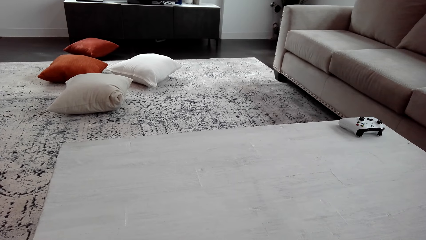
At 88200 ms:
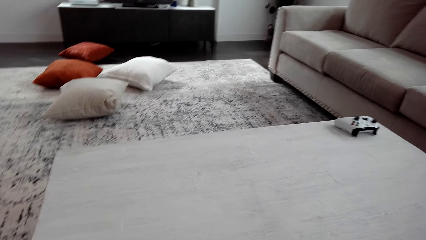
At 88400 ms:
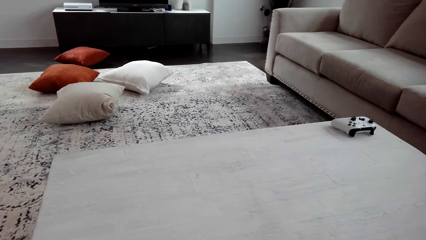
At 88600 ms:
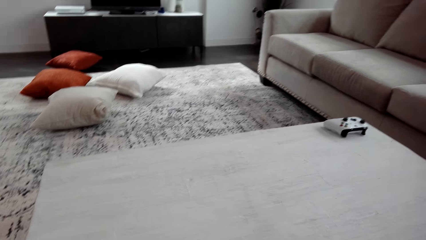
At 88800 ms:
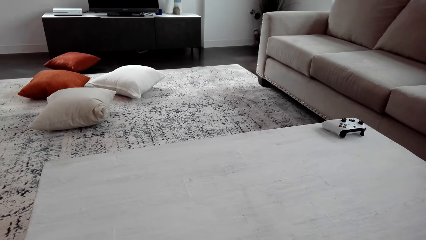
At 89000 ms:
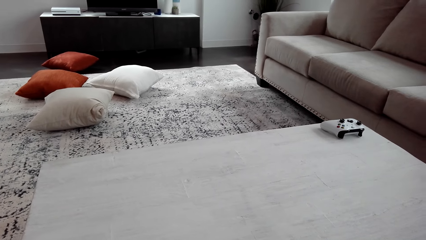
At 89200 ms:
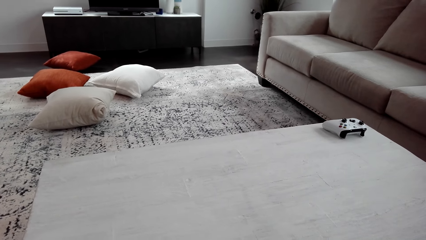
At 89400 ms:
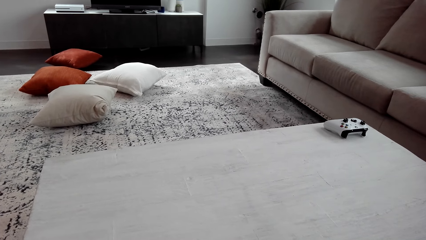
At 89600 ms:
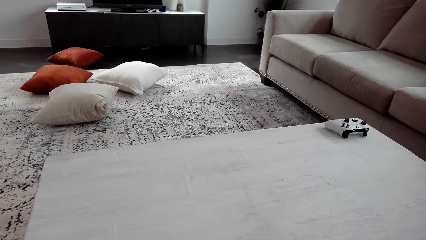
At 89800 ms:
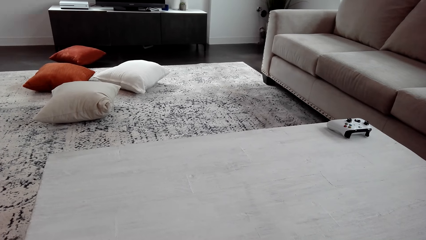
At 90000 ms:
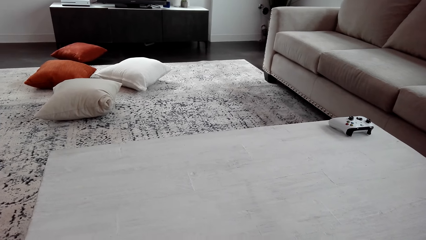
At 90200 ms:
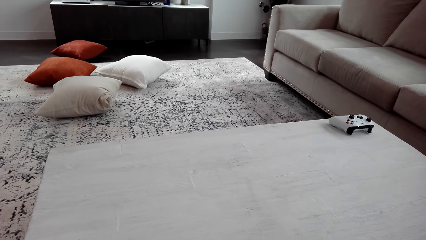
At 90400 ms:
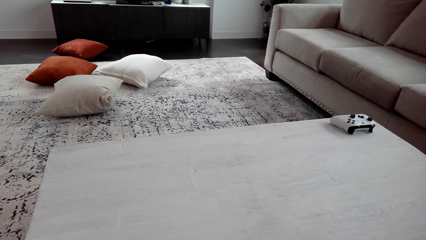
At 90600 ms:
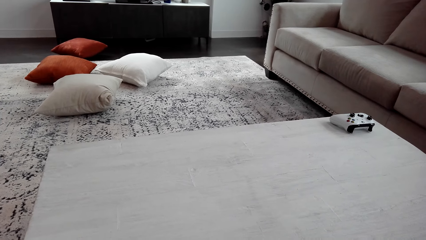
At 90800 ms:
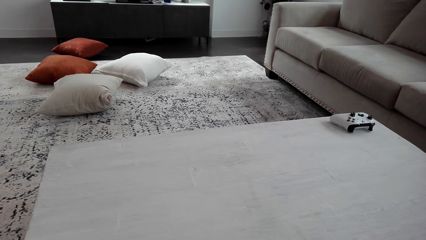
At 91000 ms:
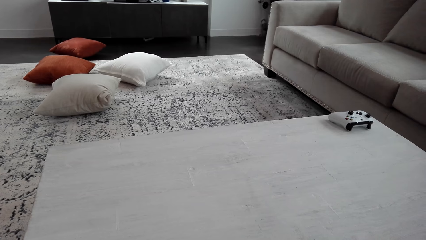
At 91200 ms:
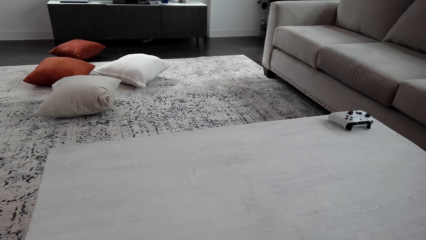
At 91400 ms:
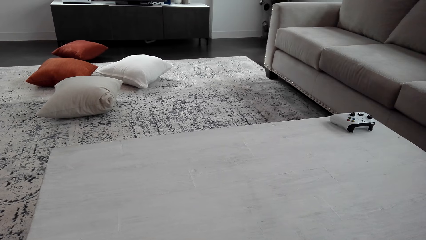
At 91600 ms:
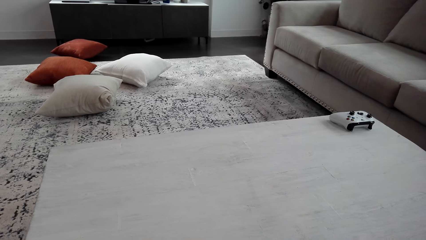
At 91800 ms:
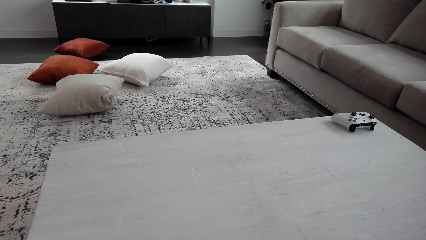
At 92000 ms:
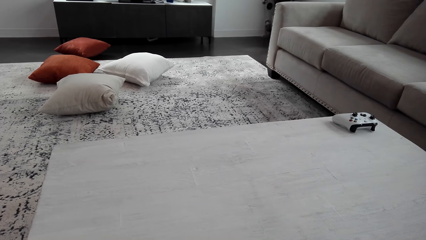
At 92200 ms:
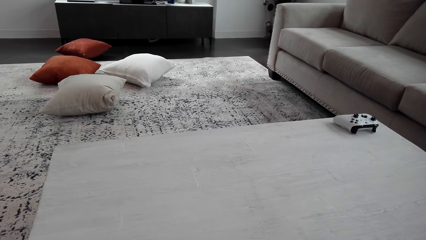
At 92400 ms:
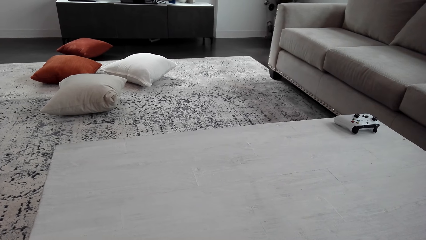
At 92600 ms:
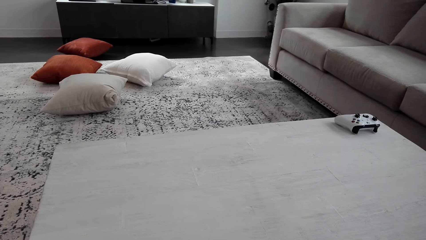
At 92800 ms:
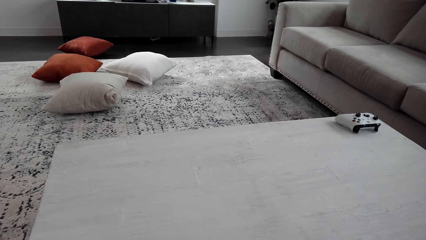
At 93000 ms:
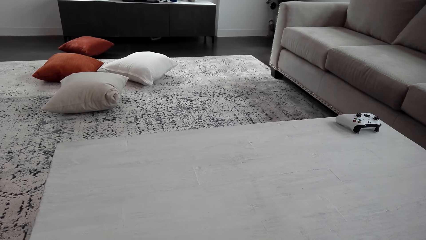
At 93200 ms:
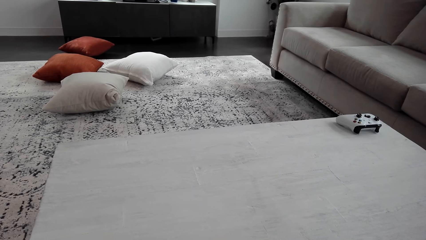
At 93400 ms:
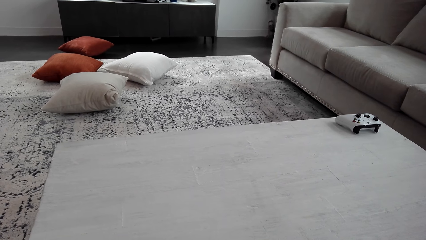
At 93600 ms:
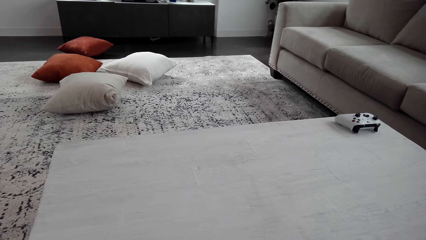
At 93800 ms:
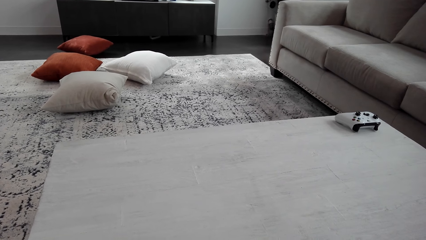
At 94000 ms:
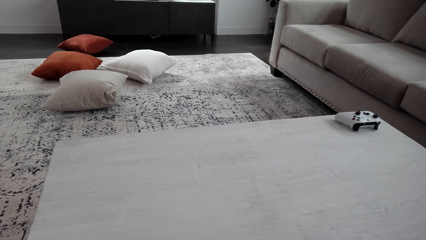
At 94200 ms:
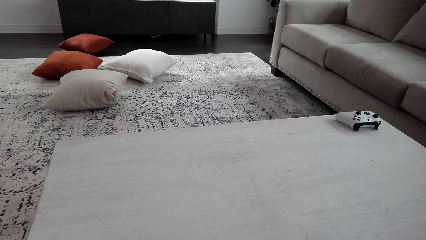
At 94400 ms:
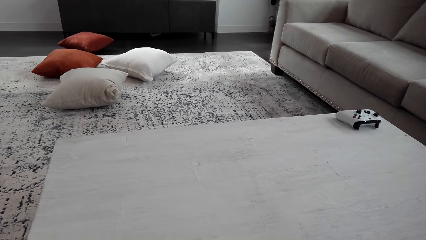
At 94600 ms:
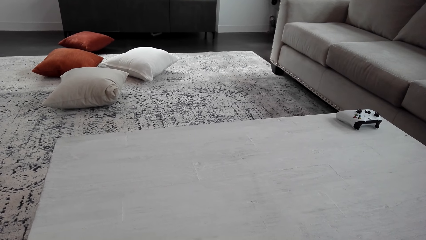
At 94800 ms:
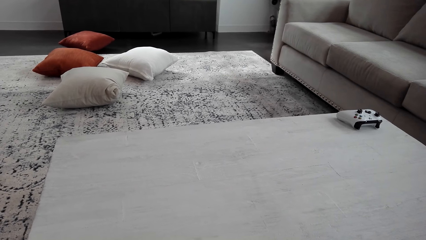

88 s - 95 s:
The camera wearer sits in the sitting room.

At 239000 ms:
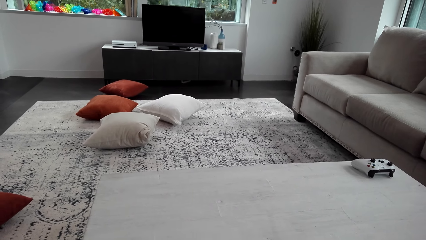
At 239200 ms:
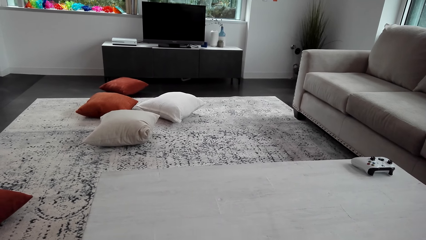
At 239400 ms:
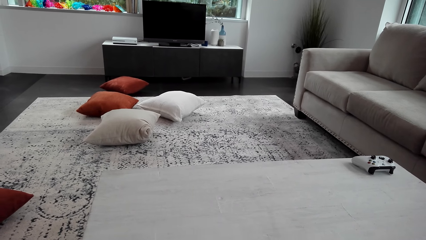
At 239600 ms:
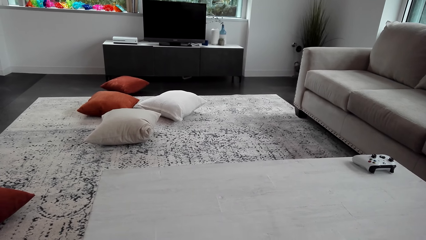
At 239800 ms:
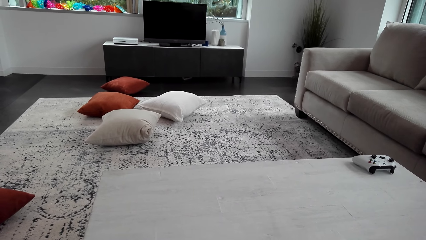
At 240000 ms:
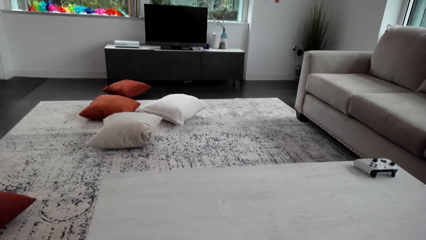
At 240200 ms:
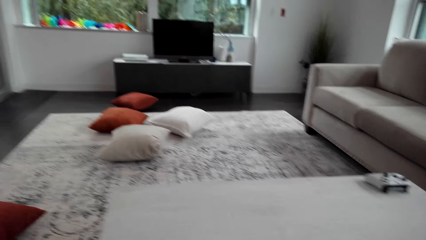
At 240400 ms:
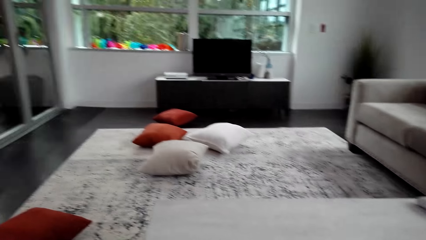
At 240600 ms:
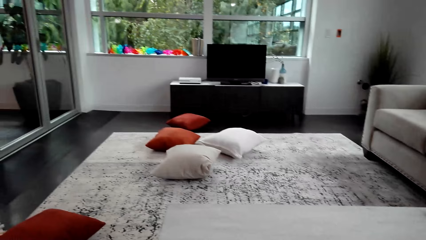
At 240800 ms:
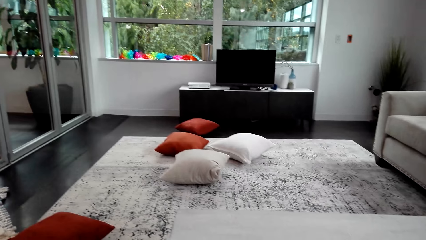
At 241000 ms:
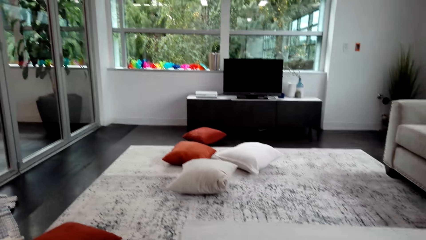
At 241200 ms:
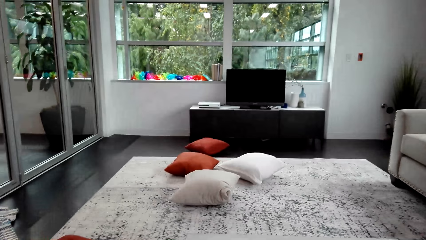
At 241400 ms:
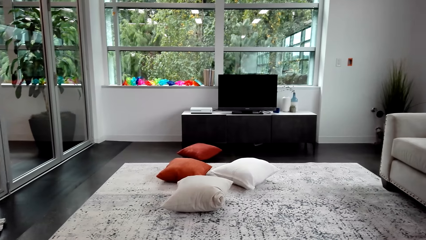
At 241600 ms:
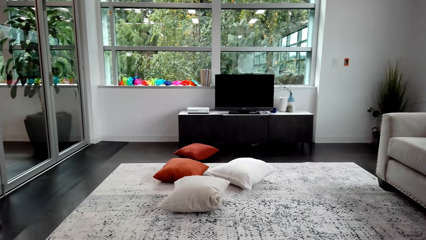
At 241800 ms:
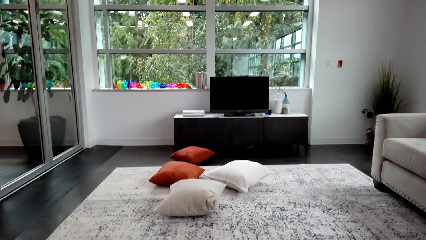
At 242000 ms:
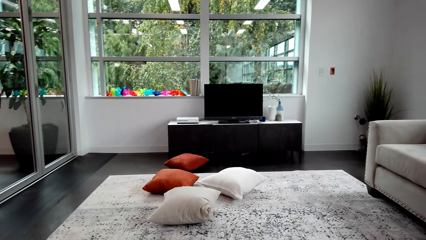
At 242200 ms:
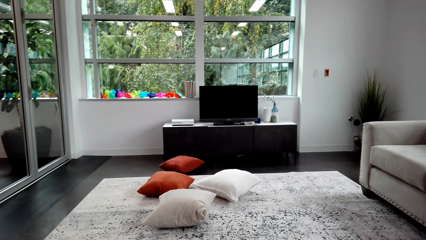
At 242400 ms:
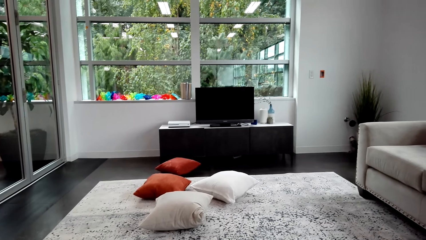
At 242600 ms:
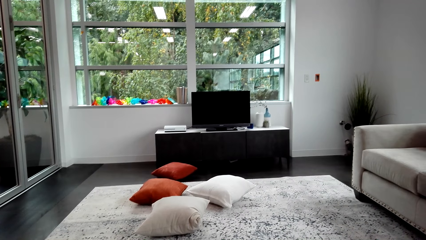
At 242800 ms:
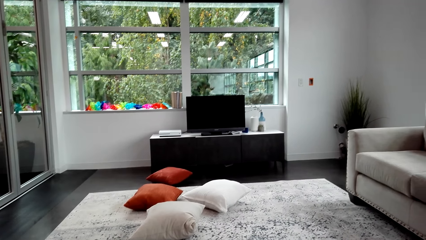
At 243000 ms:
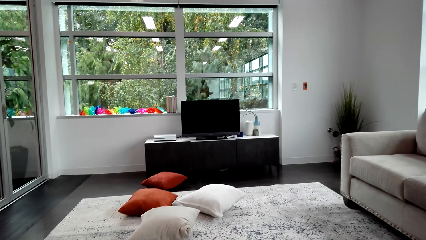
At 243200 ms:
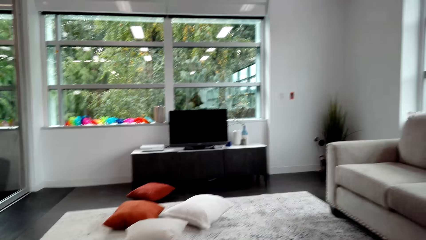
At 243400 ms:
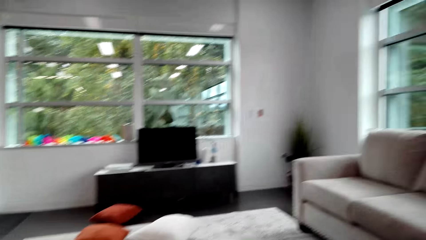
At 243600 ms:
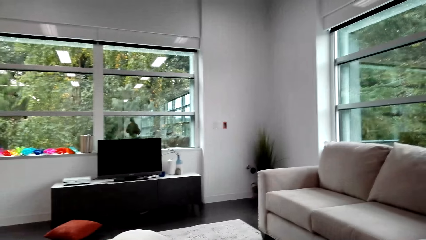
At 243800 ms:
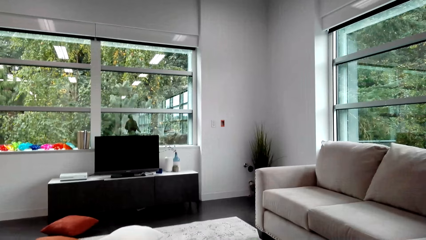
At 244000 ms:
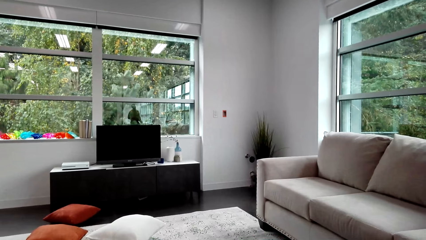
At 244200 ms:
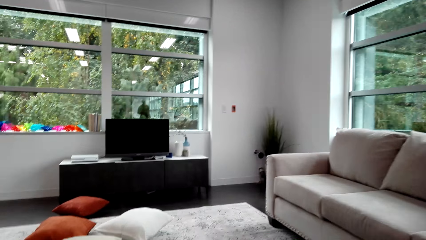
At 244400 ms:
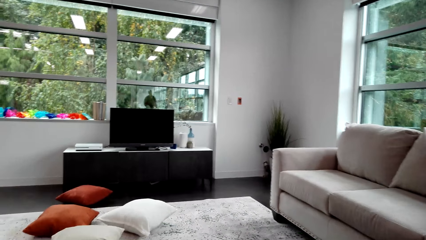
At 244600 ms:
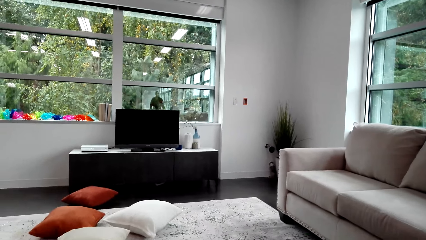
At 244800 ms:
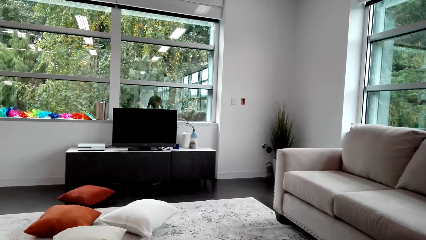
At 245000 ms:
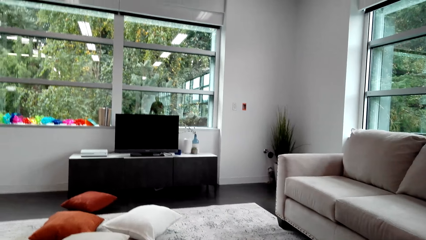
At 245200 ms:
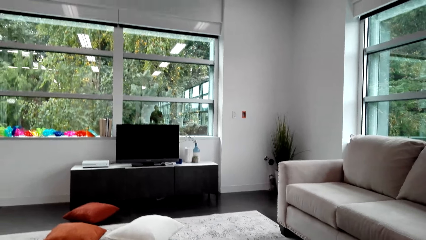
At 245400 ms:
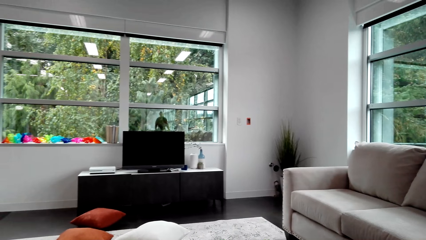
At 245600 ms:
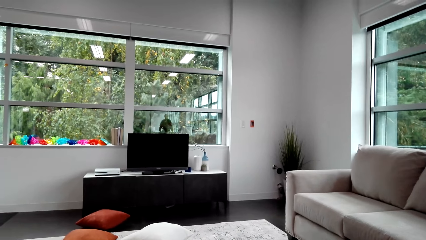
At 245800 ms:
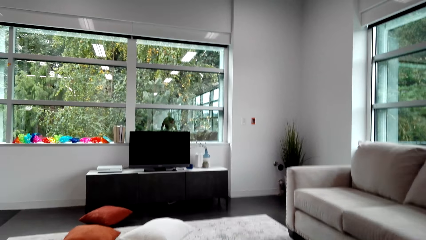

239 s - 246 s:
The camera wearer walks in the house.

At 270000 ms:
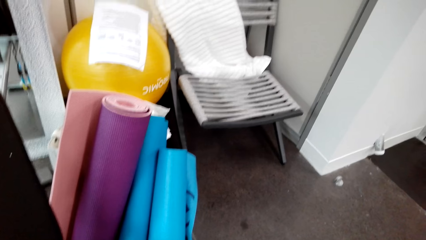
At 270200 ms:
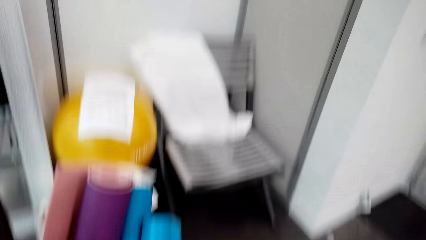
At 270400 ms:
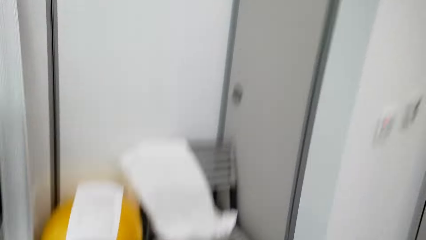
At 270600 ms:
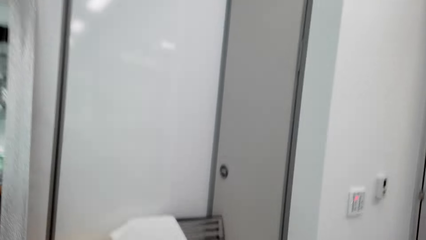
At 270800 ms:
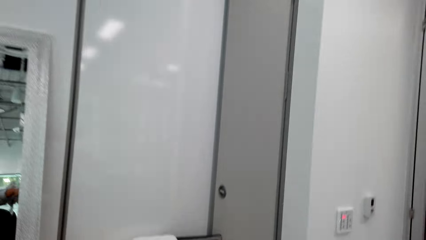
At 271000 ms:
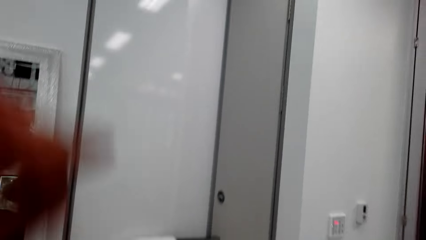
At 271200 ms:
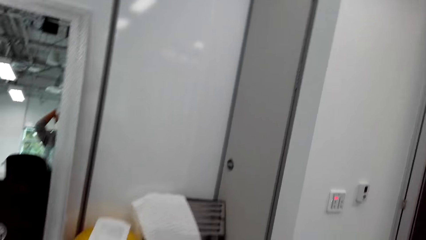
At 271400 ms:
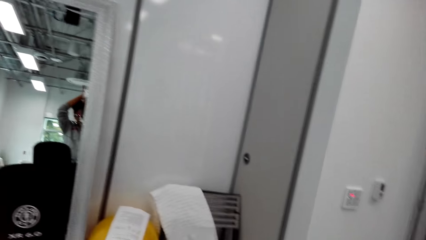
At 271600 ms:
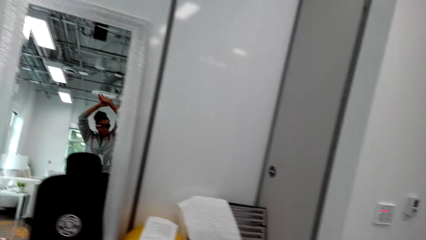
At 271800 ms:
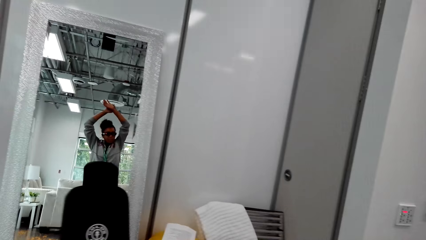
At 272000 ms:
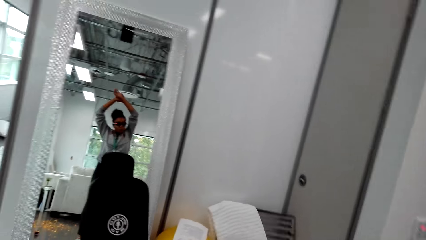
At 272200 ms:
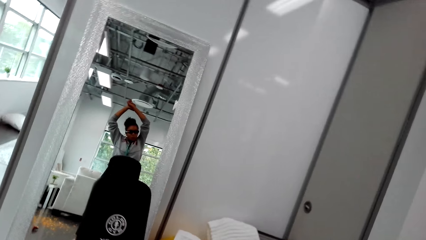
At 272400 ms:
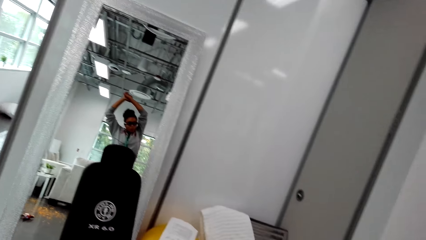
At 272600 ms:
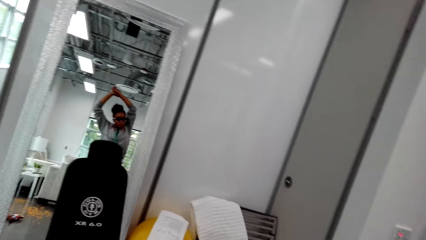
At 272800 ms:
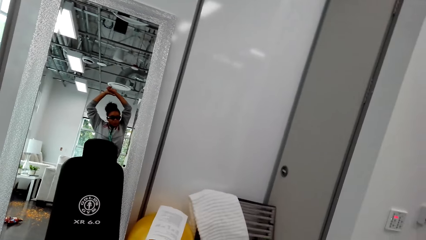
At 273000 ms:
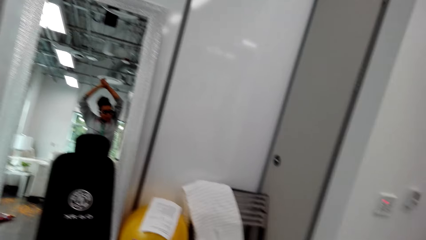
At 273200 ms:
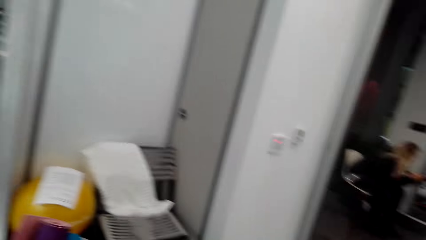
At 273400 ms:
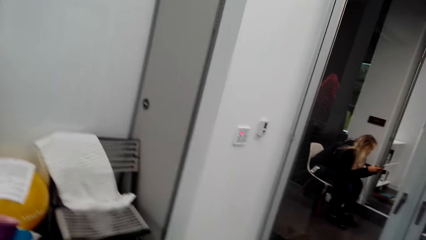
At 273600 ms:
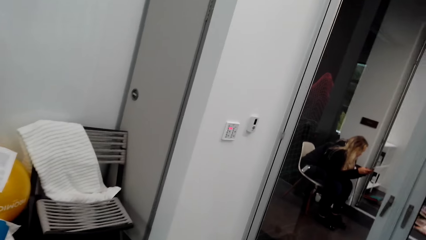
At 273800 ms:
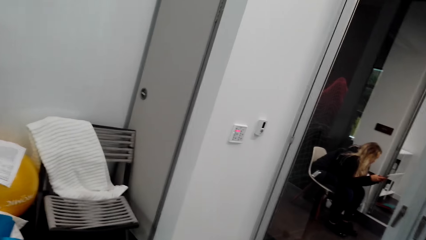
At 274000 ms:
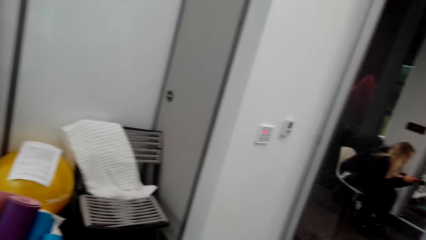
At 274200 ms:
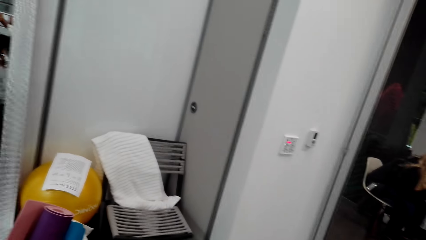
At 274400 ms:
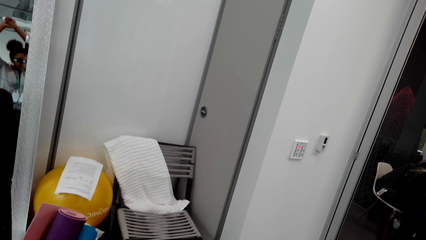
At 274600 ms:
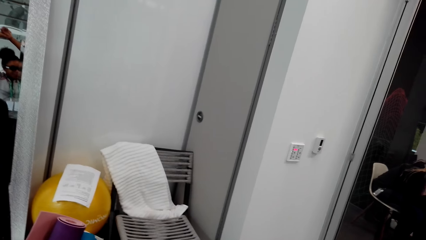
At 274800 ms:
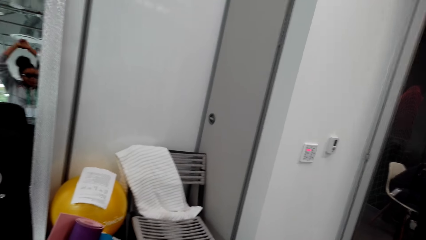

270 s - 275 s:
Another woman works out.
